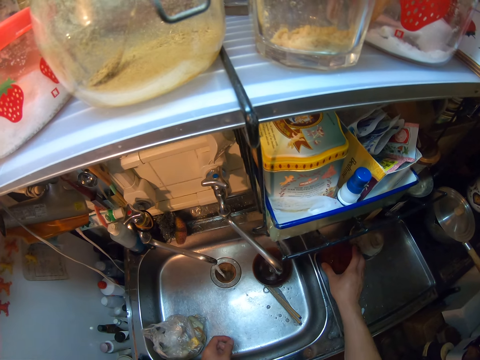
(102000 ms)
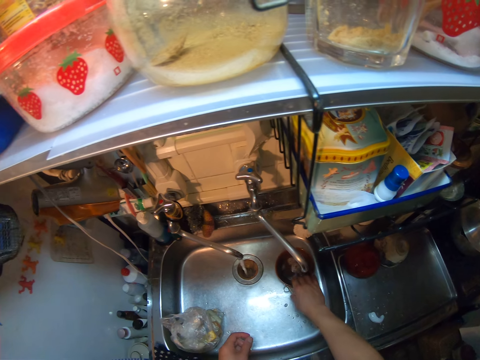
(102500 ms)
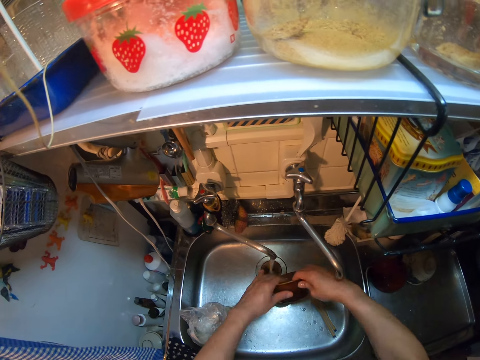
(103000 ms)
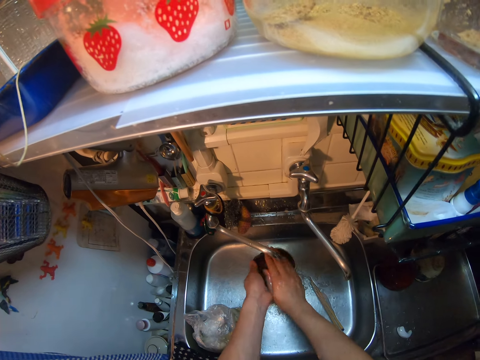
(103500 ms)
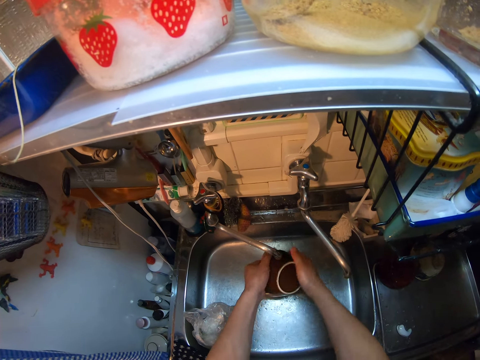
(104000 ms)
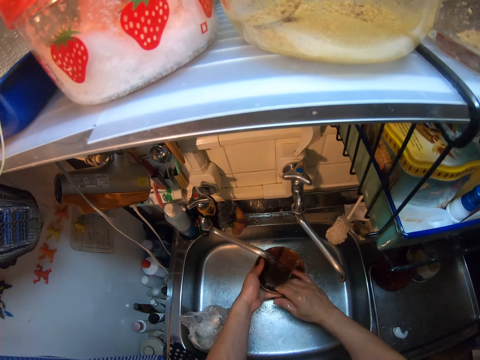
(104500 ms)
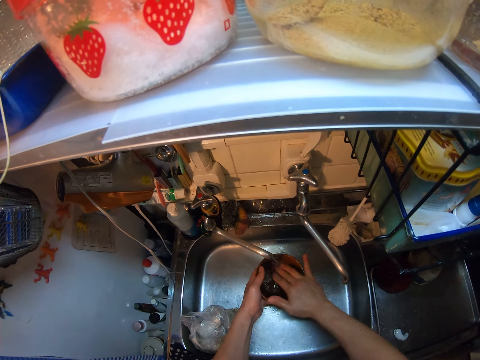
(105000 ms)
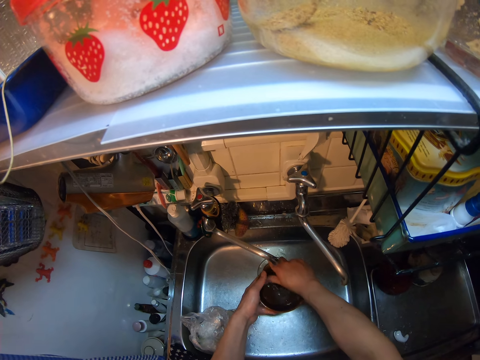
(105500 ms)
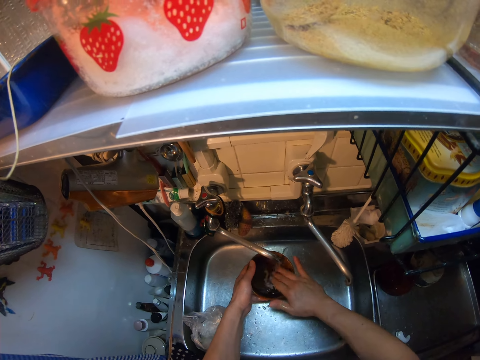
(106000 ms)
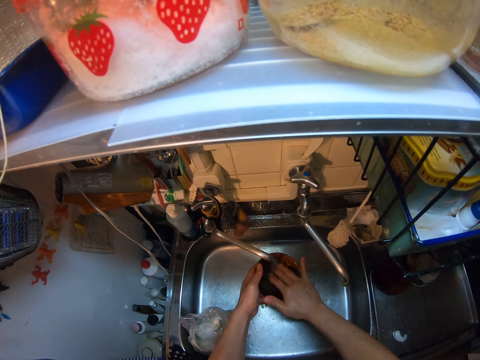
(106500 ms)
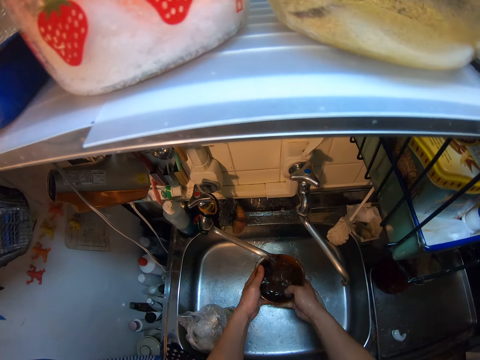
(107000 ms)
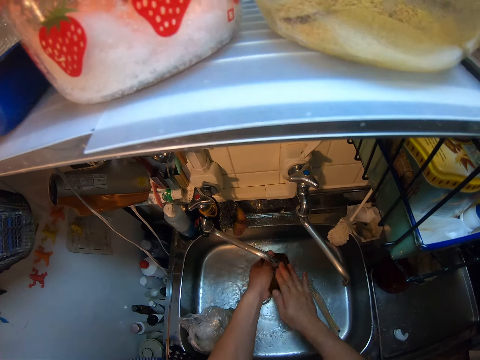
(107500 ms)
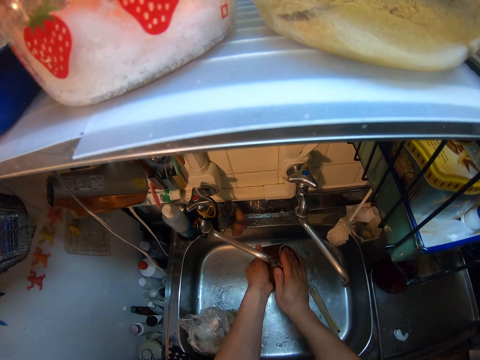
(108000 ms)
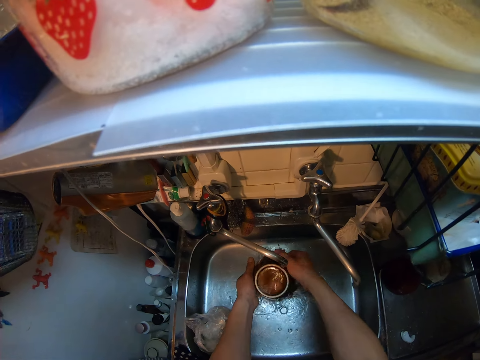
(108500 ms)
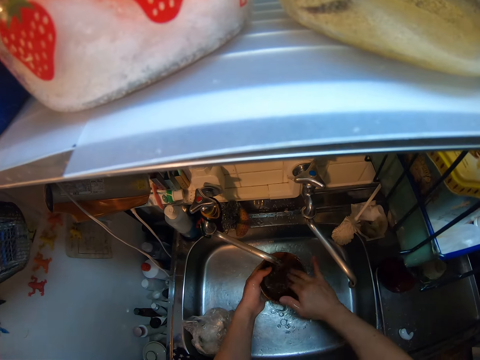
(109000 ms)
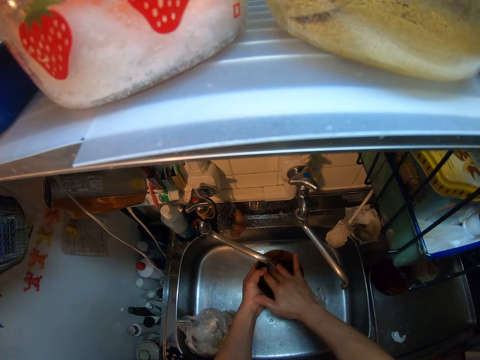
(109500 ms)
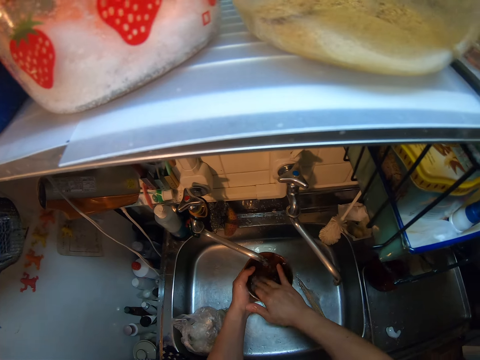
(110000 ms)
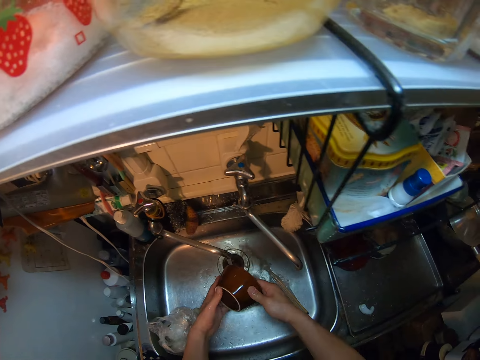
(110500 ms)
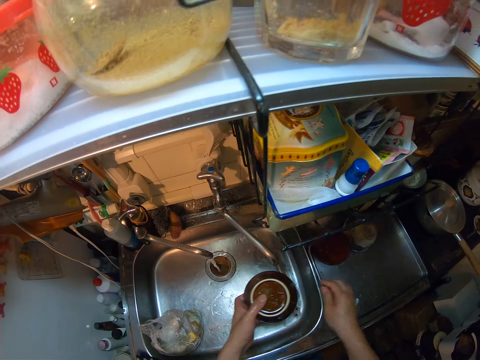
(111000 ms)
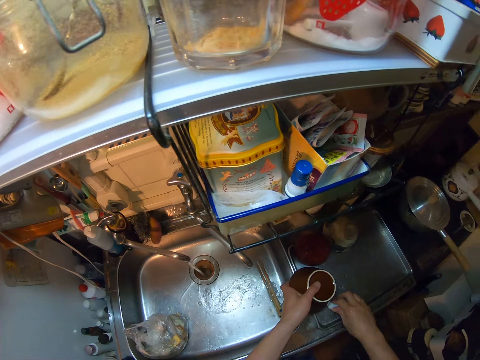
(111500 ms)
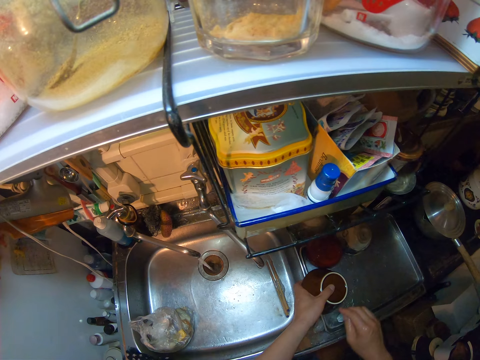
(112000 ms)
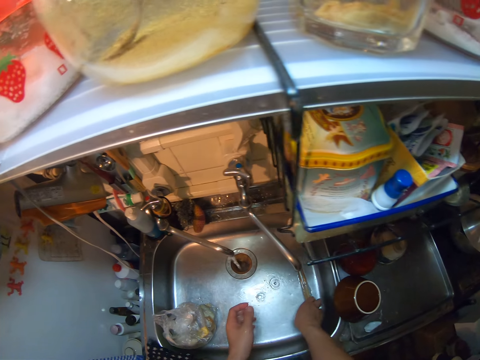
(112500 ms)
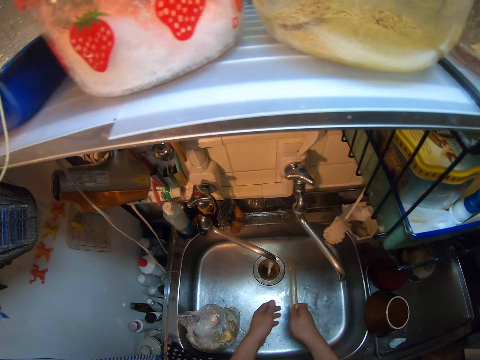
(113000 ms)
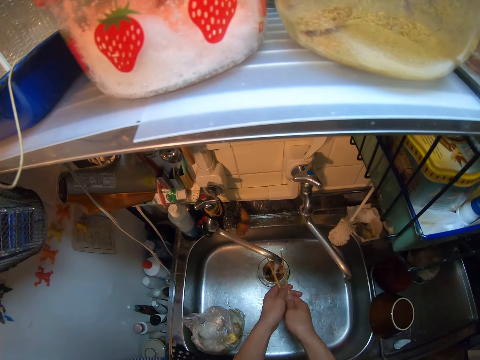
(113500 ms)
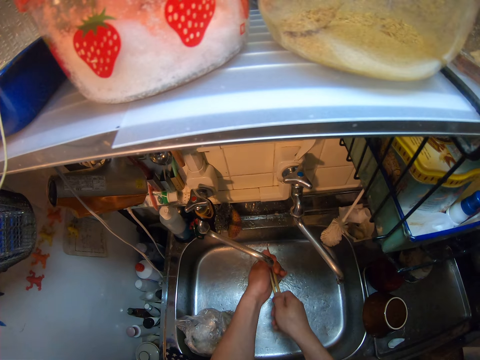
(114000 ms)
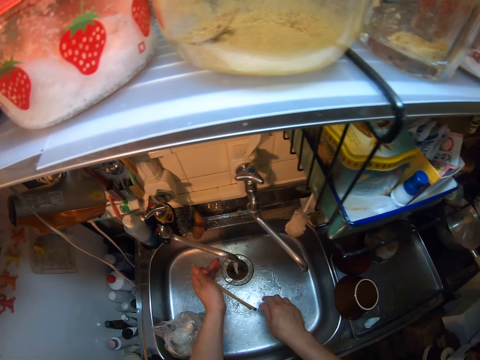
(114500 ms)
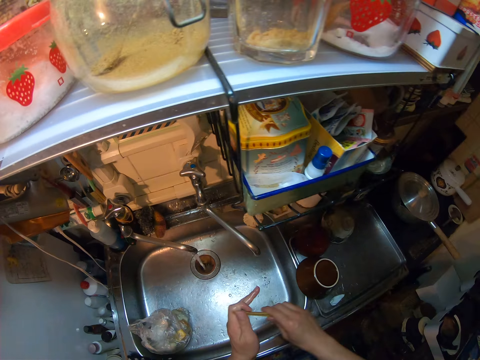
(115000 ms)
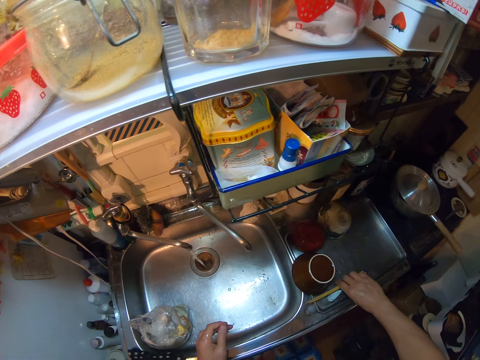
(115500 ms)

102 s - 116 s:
The camera wearer moves the bowl. He picks up a plate from the sink with his right hand. He rinses the plate with water from the tap. He drops the plate on the countertop with his right hand. He moves something. He picks up the chopsticks with his right hand. He rinses the chopsticks with water from the tap.

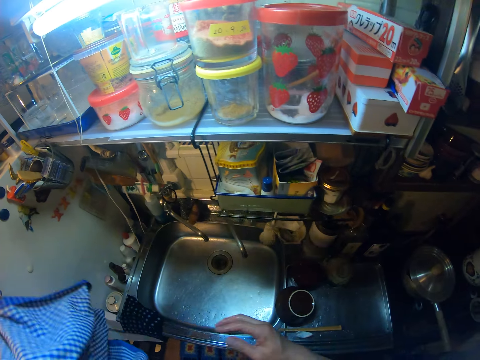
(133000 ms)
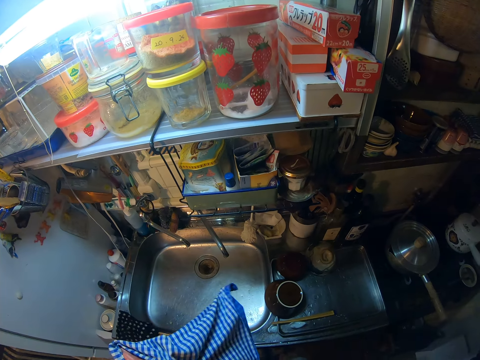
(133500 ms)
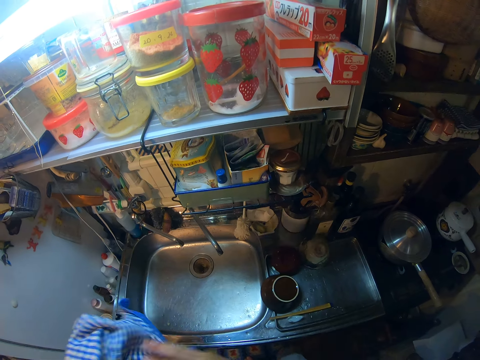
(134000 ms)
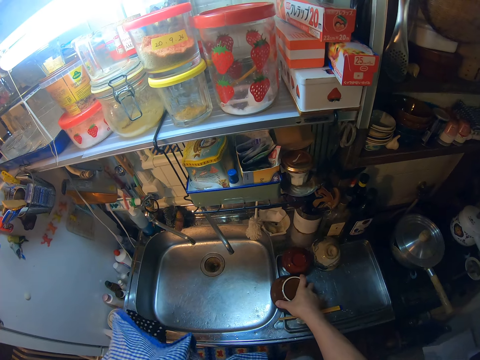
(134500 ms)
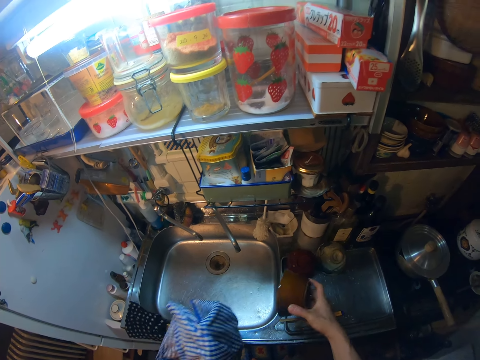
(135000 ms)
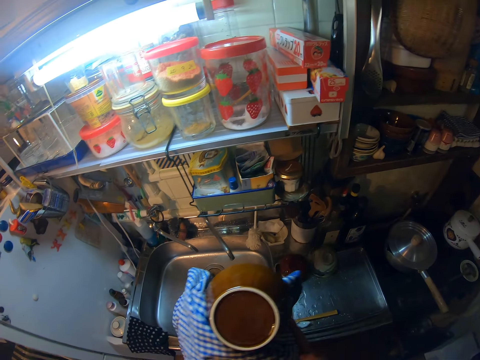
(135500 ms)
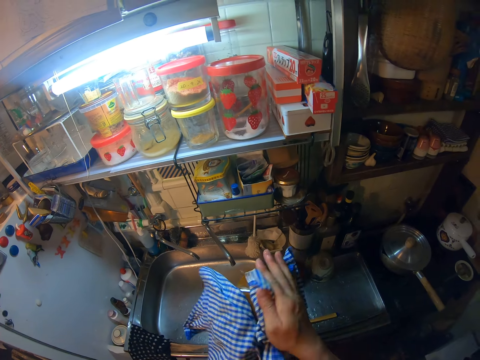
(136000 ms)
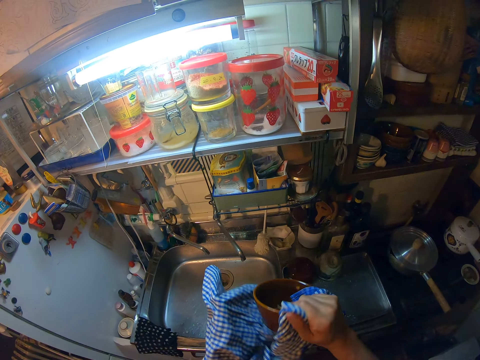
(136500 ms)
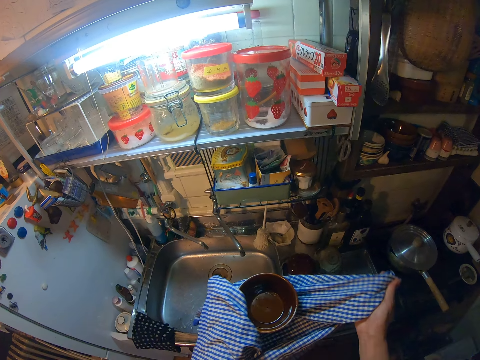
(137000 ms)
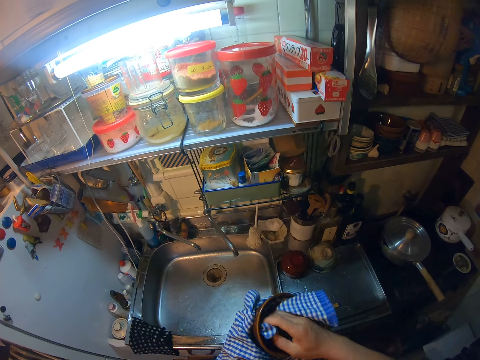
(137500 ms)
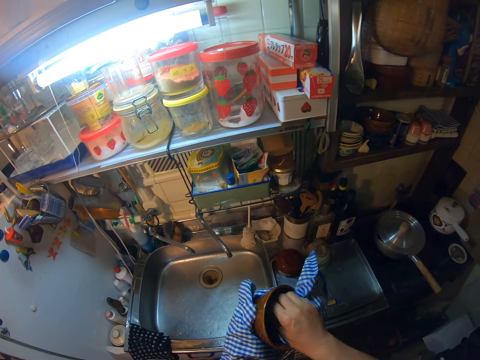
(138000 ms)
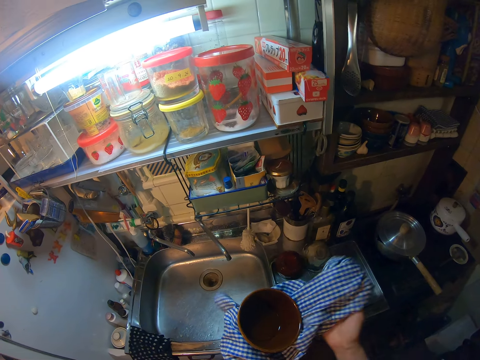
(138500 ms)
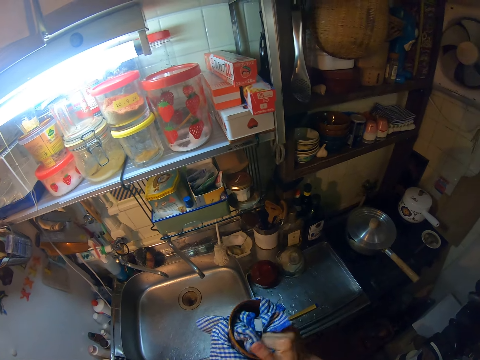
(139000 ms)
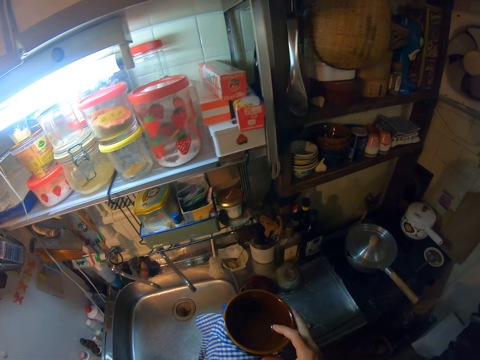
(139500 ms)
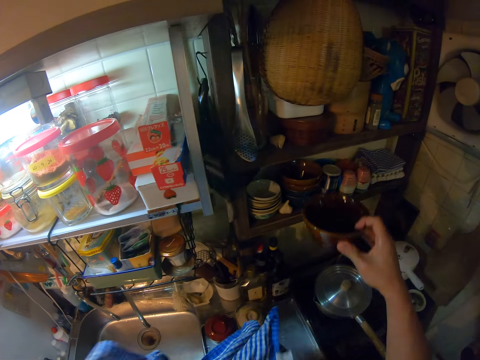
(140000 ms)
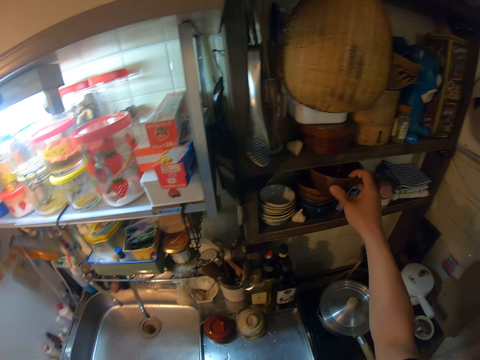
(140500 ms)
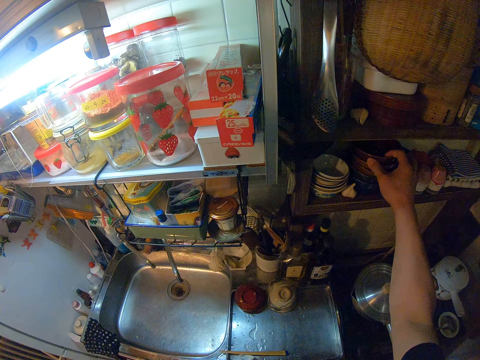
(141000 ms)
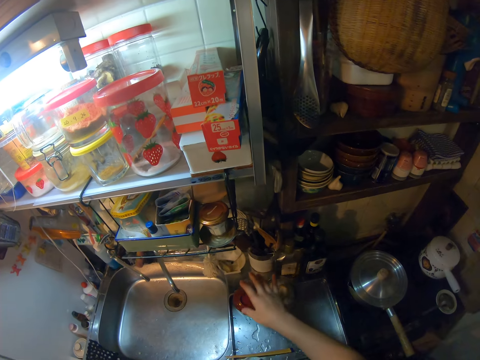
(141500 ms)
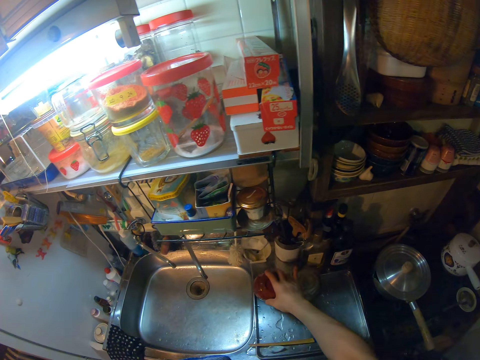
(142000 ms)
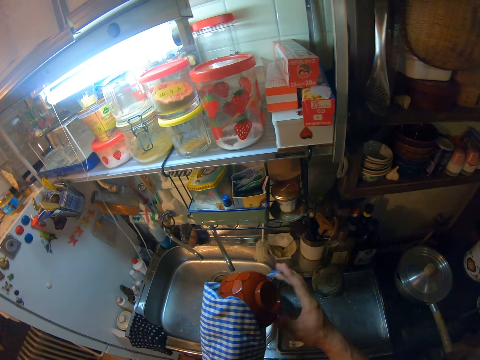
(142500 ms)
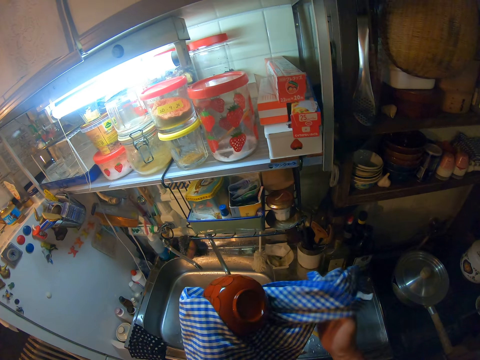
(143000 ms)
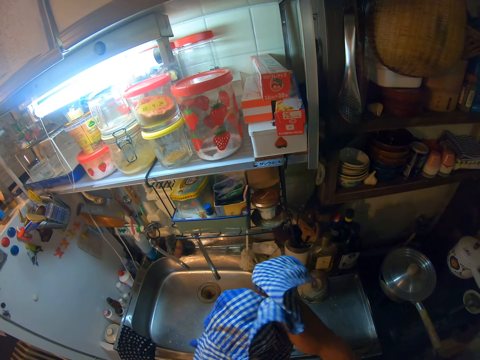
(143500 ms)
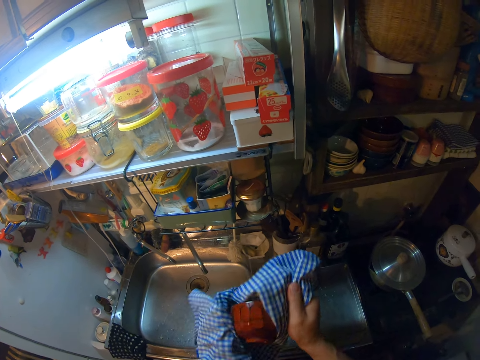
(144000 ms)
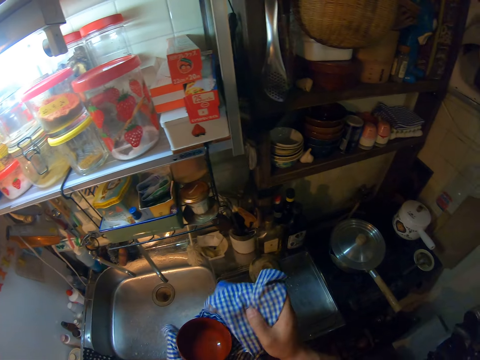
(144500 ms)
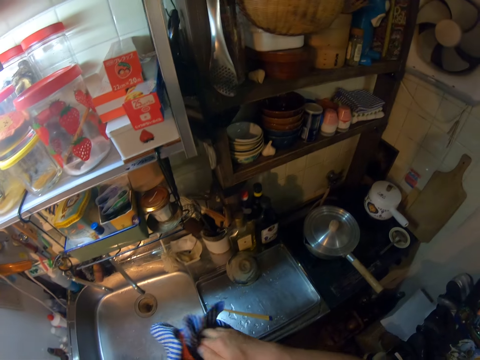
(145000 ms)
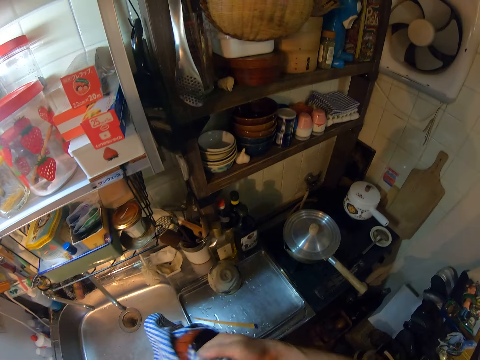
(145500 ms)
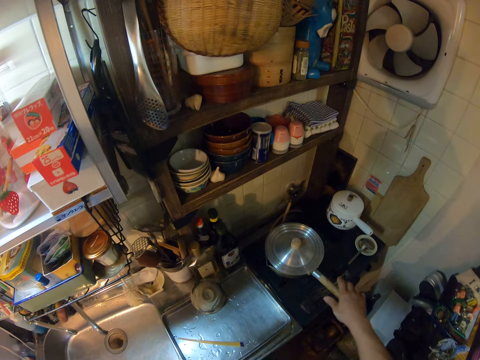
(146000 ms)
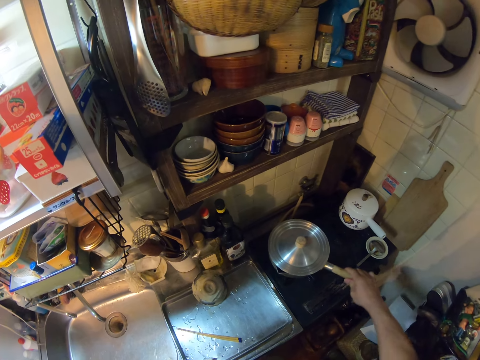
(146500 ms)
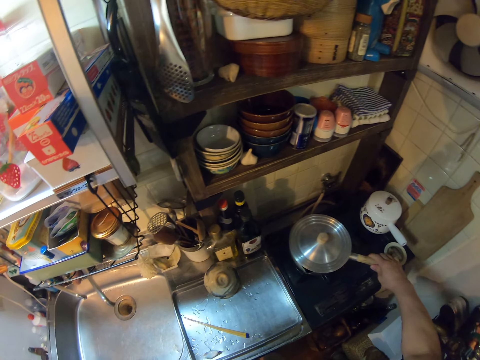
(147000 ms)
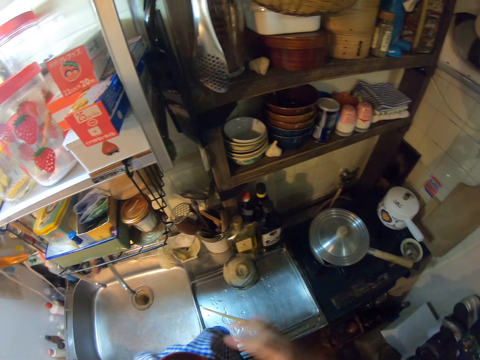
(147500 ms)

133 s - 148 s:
The camera wearer picks up a napkin hanging on a refrigerator with his left hand. He cleans his hands with the napkin. He picks up a plate on the countertop with his right hand. He cleans the plate with the napkin. He drops the plate inside another plate. He picks up a plate on the countertop with his right hand. He cleans the plate with the napkin. He adjusts a frying pan on the countertop with his right hand.
